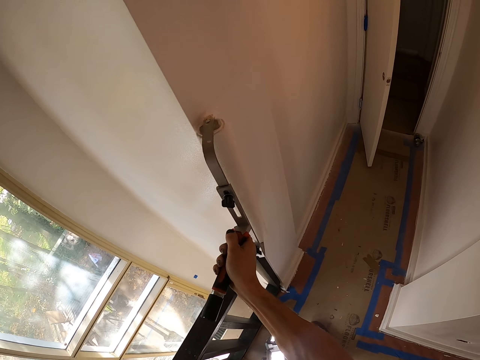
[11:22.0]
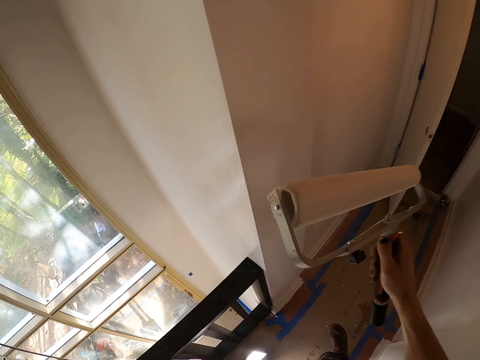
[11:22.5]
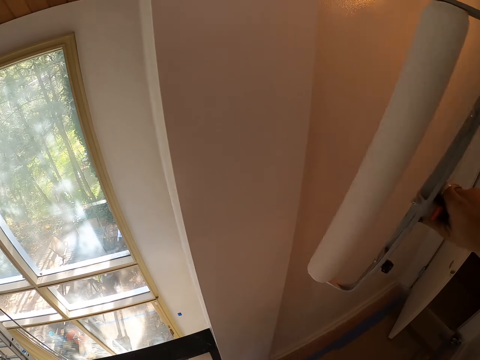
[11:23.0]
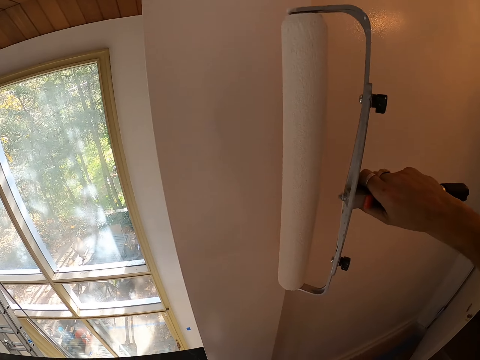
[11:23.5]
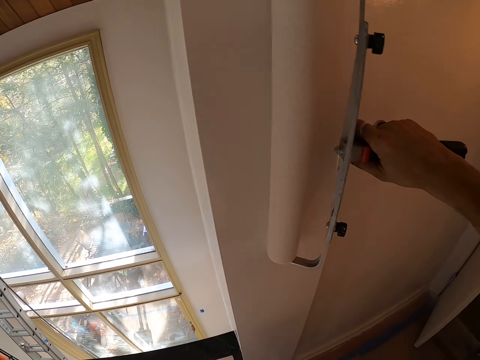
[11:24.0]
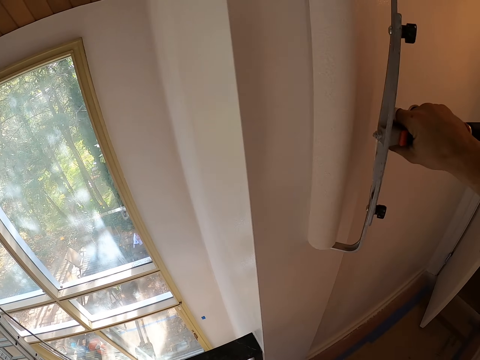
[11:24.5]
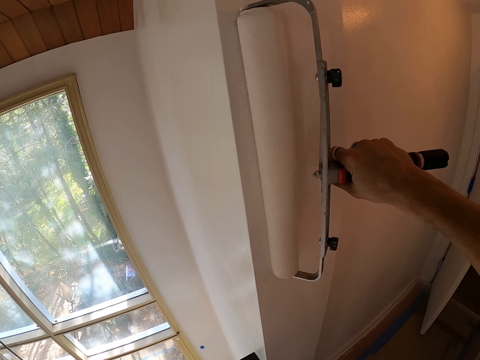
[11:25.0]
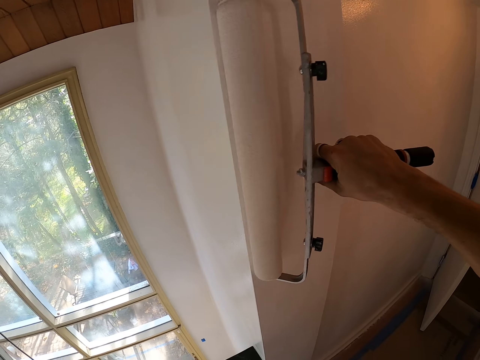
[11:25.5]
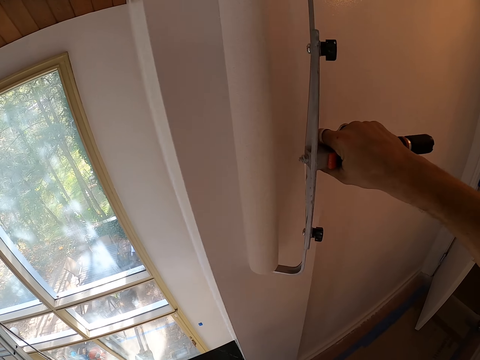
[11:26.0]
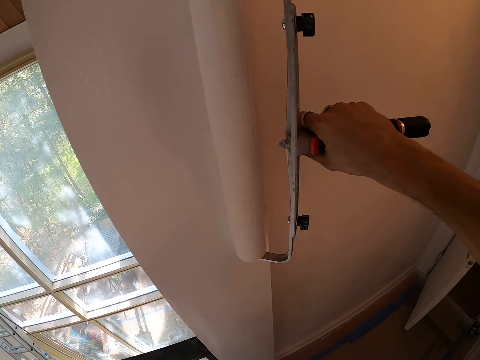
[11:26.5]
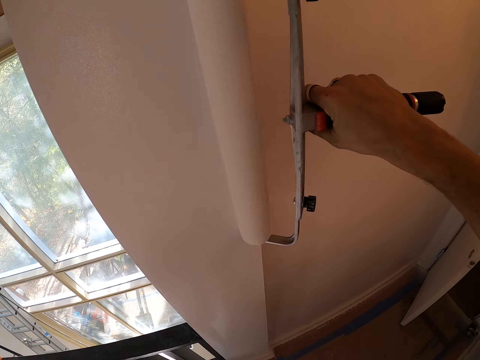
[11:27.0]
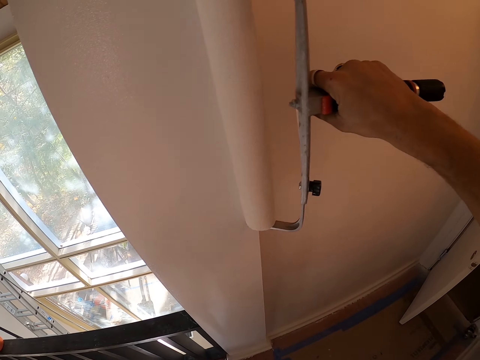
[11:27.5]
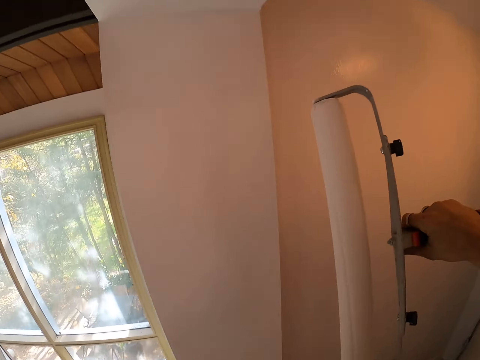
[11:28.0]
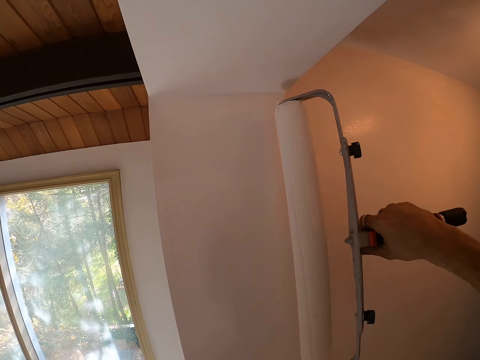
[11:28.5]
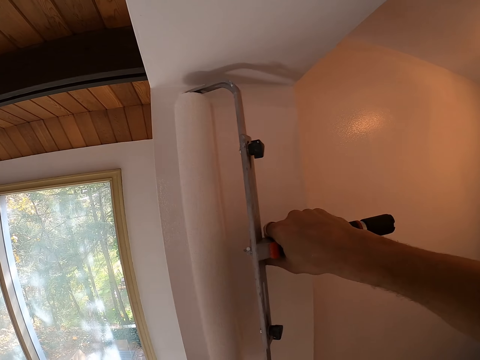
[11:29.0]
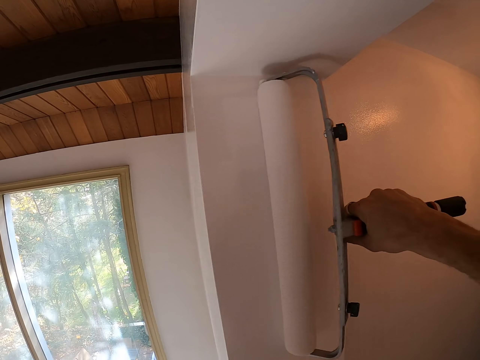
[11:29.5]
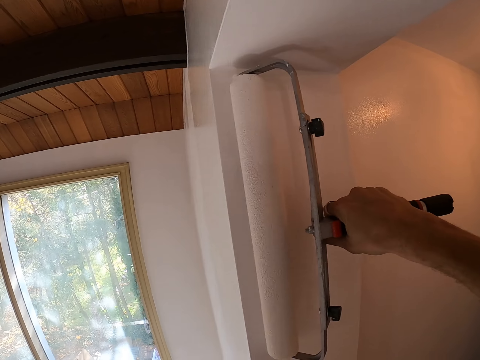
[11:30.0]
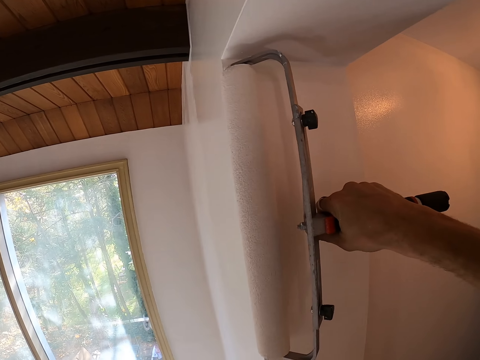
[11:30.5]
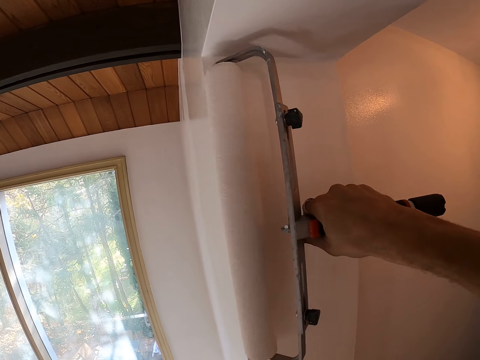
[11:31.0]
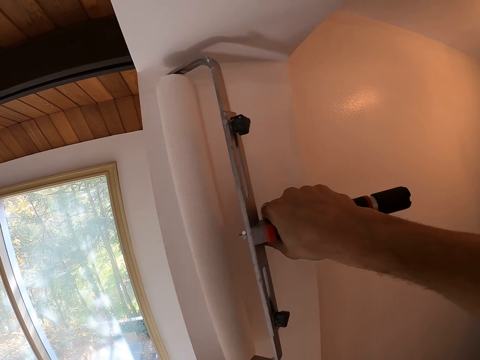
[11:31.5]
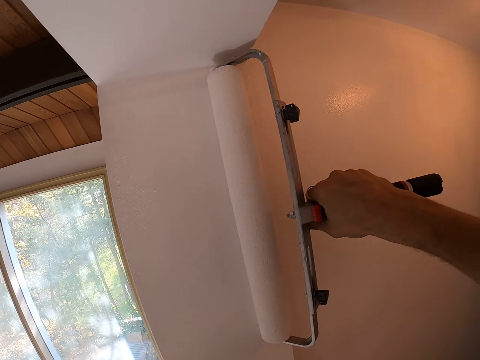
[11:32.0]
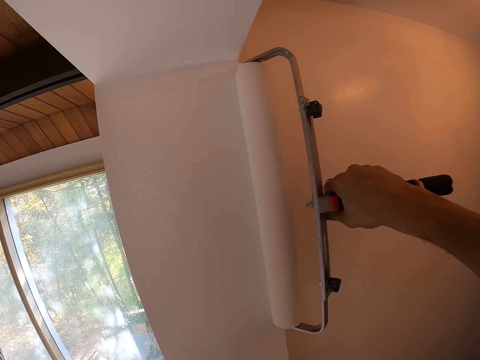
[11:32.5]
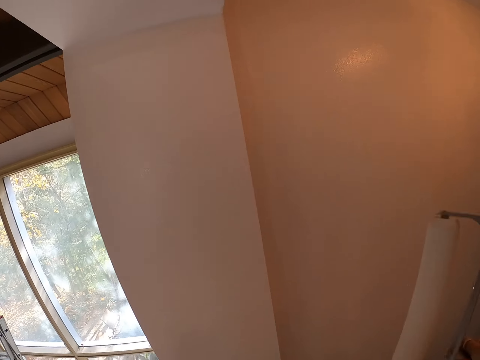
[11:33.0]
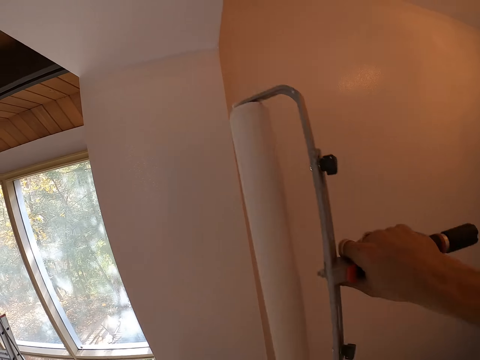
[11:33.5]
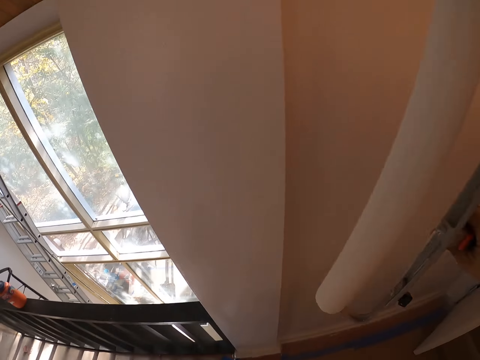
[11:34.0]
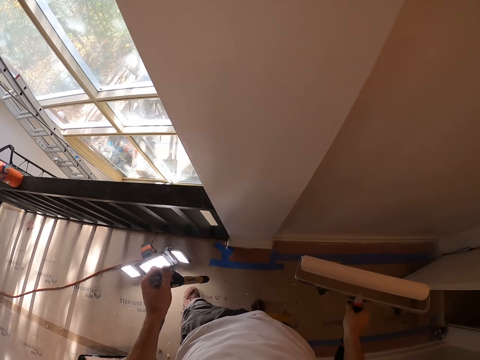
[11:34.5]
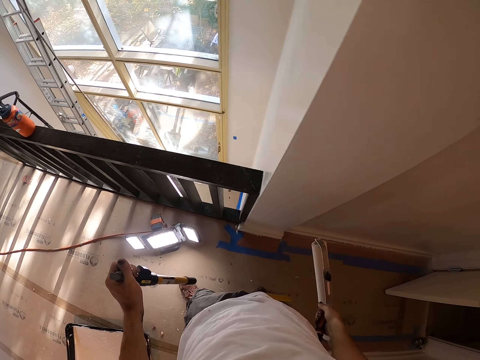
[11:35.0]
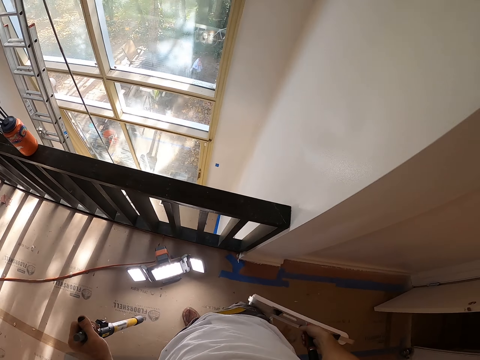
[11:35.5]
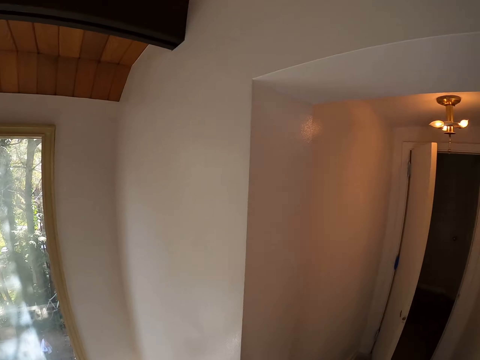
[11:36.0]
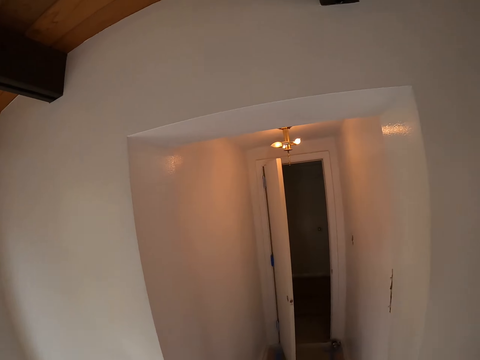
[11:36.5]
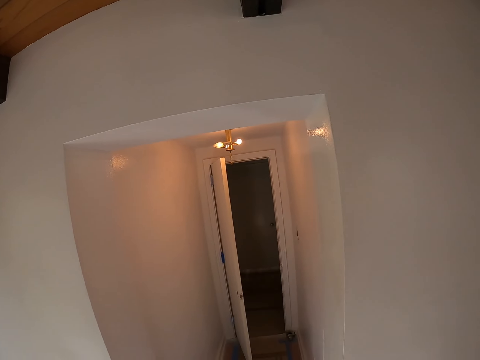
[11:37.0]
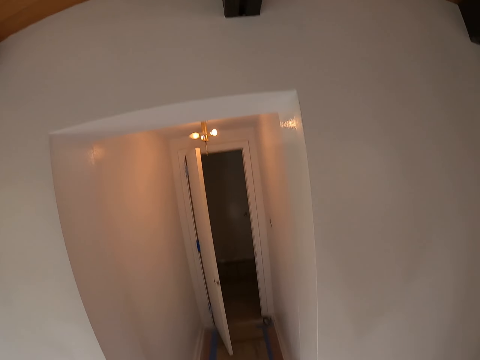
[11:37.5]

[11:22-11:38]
The camera wearer moves the paint roller to the other side. They paint. They move the paint roller to the other side. They paint. They stop painting. They lift the paint roller. They walk.

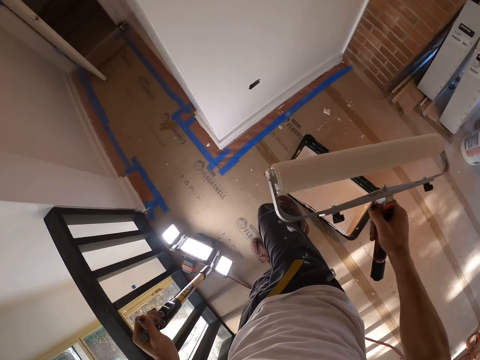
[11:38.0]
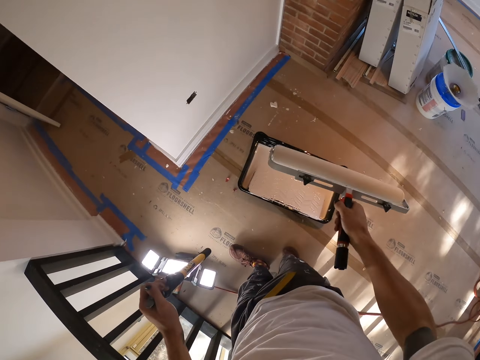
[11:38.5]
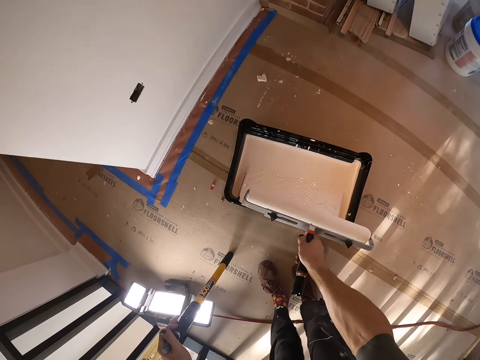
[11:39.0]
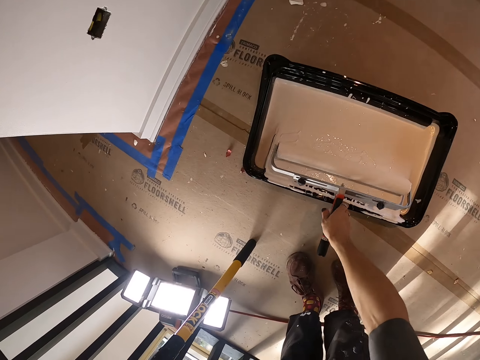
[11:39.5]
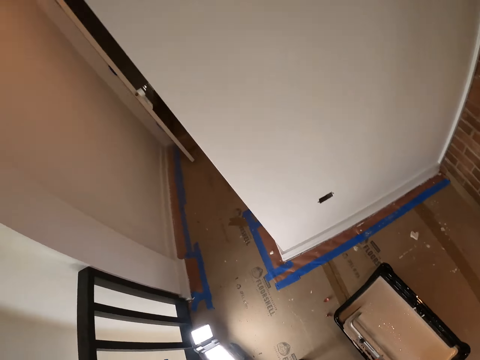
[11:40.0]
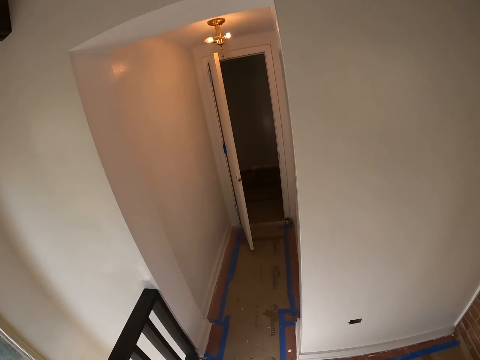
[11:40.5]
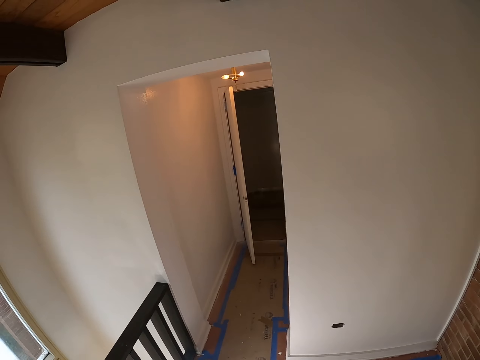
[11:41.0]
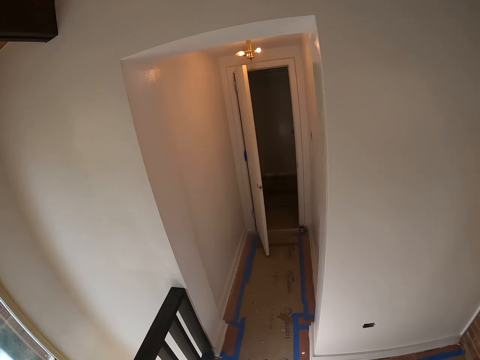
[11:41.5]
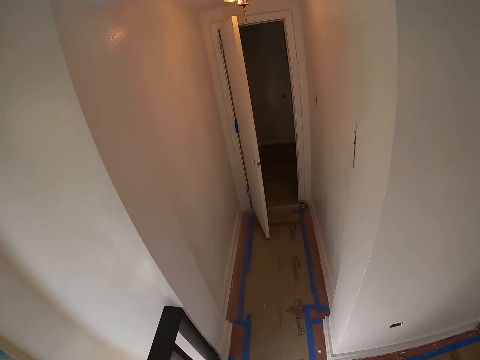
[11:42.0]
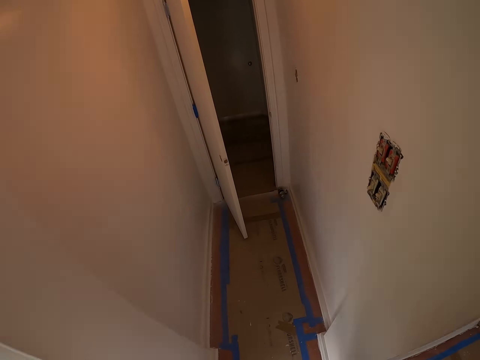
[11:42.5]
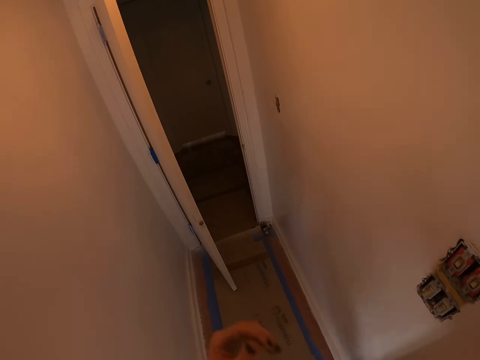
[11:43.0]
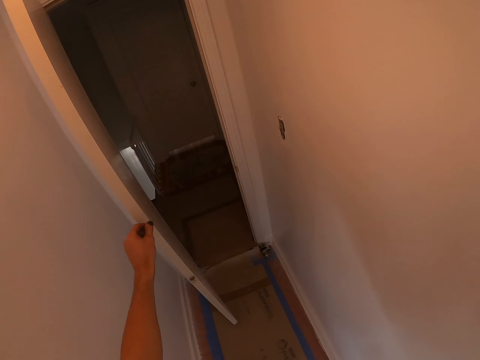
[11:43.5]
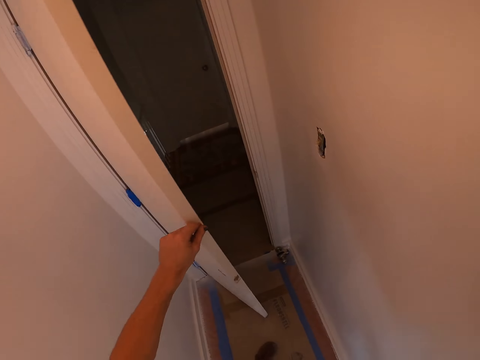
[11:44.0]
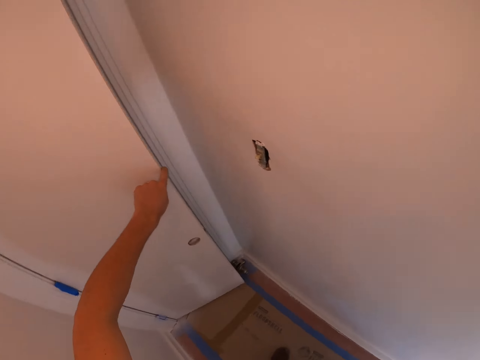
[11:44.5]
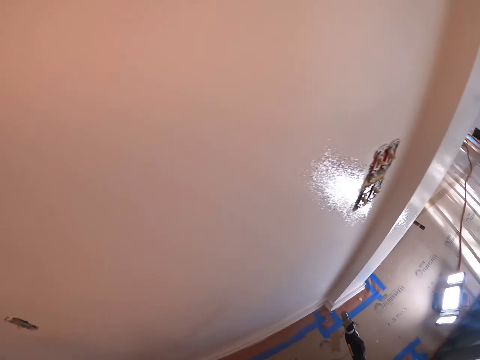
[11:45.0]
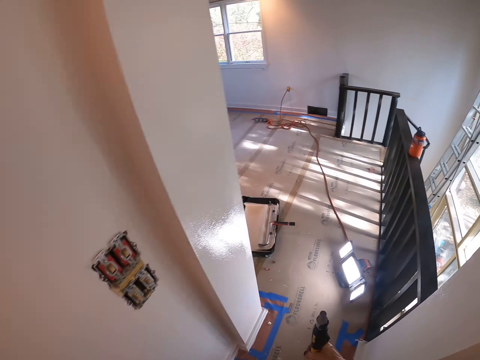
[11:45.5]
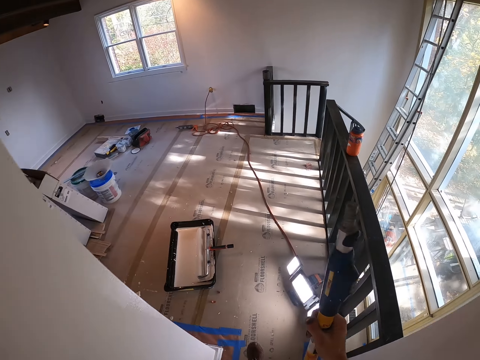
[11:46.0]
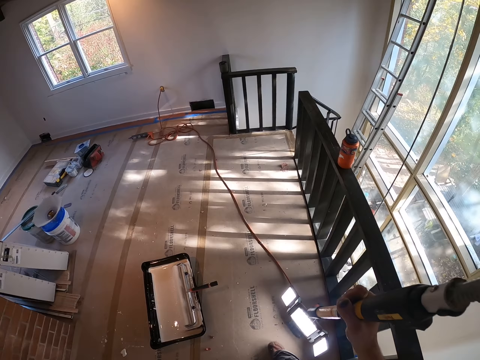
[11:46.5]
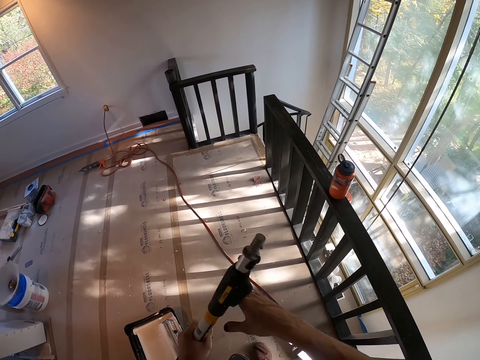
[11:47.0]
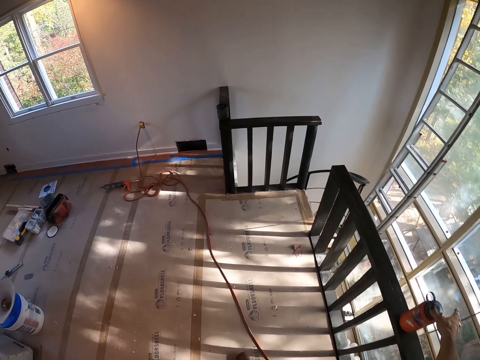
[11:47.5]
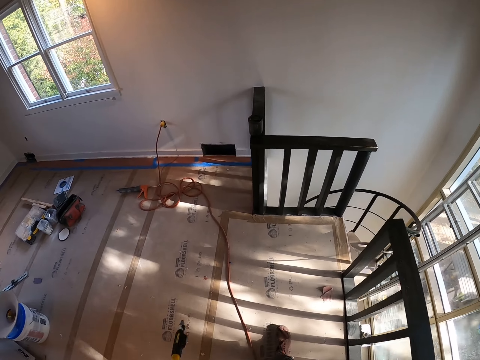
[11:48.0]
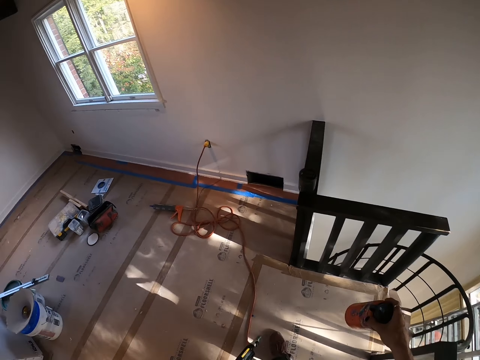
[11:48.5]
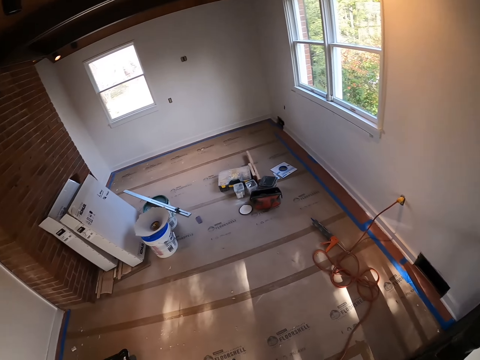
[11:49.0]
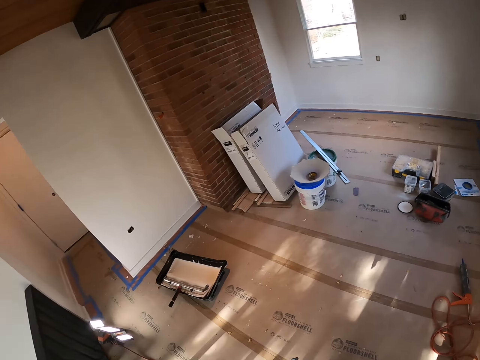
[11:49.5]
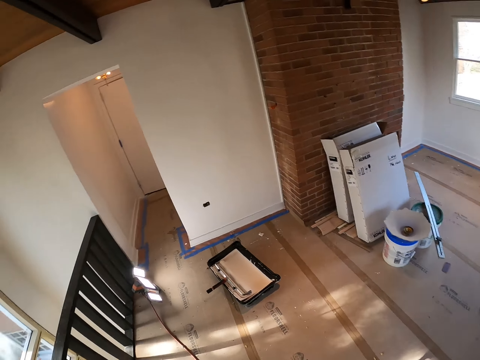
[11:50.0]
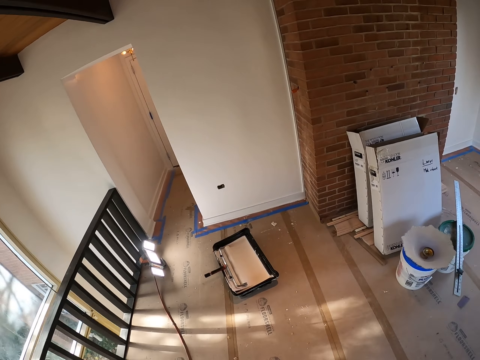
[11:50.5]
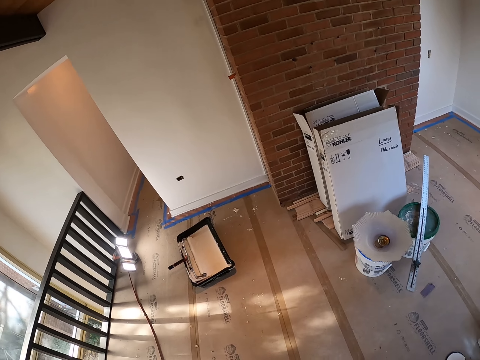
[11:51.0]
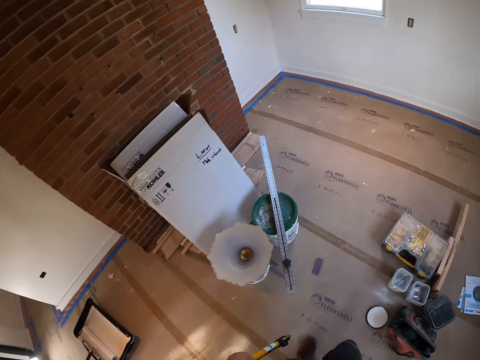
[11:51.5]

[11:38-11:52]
The camera wearer bends. They dip the roller paint brush to the paint can. They straighten. They walk. They close the door. They walk. They put the paint stick in the other hand. They walk.
